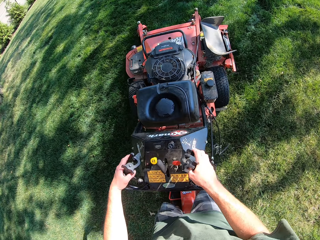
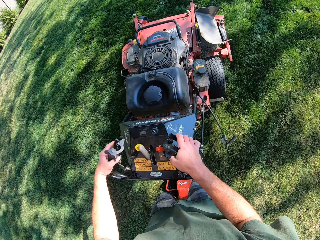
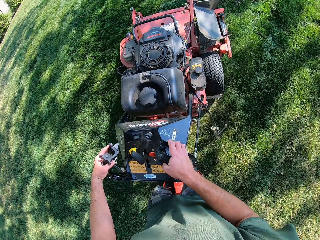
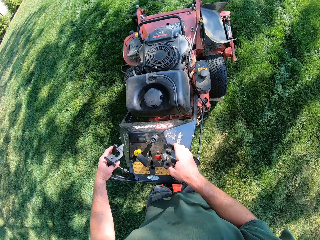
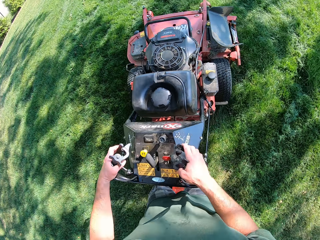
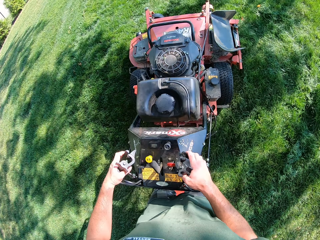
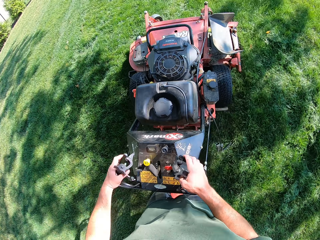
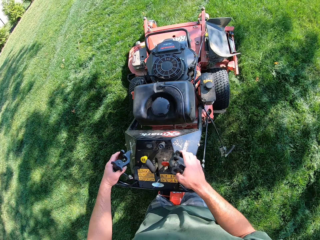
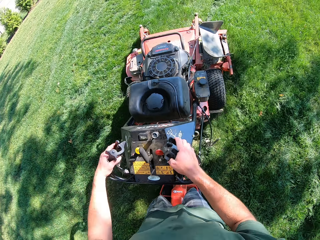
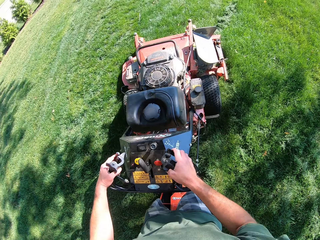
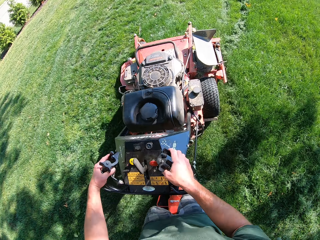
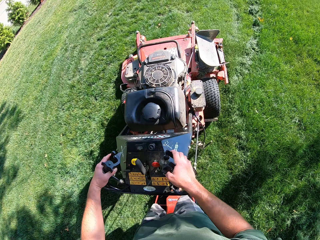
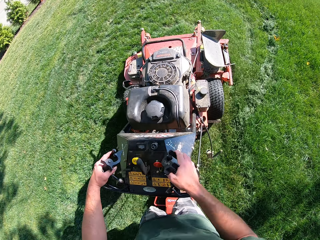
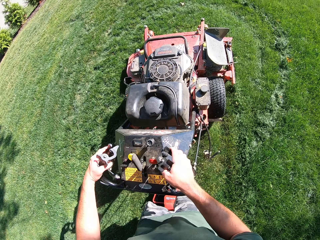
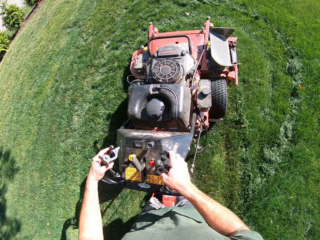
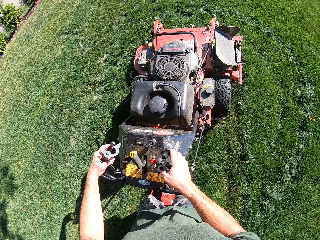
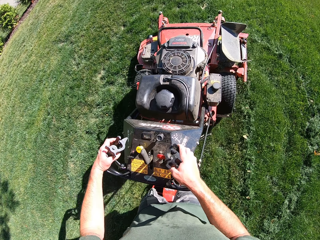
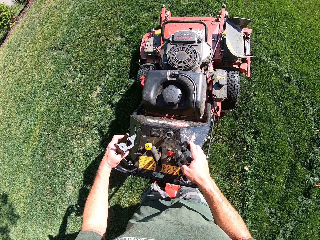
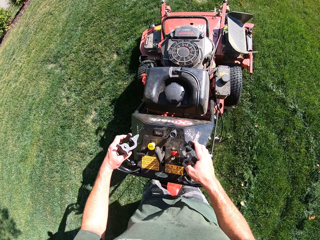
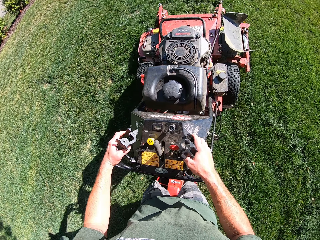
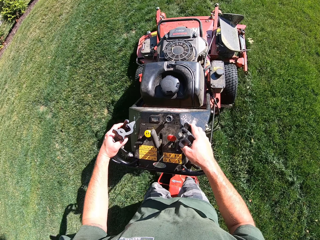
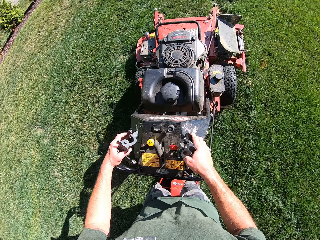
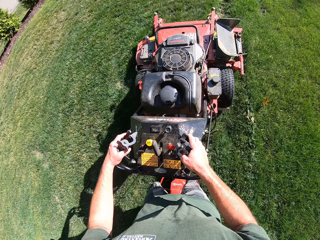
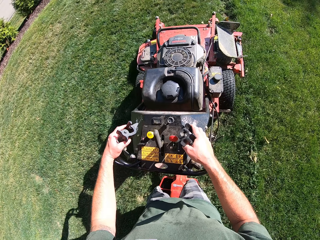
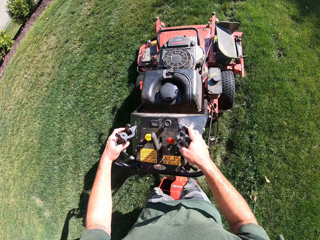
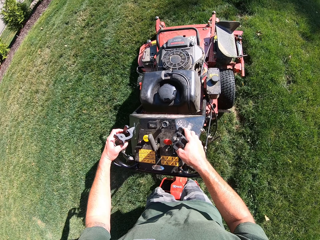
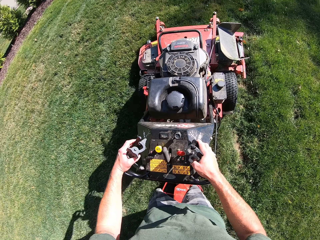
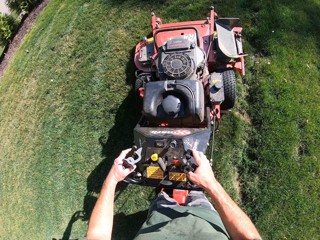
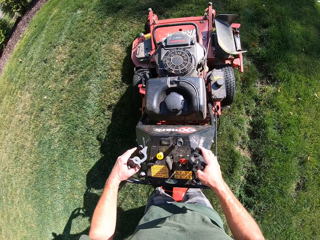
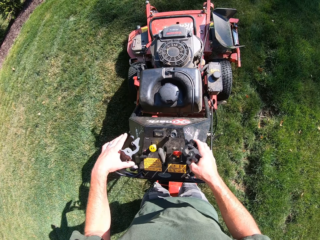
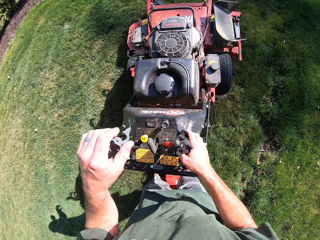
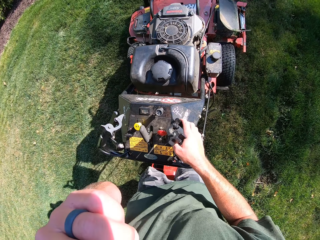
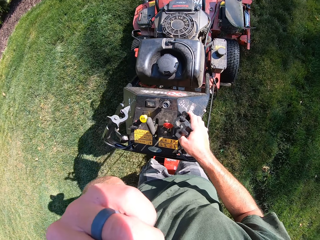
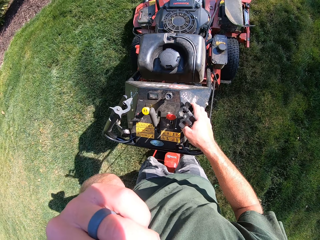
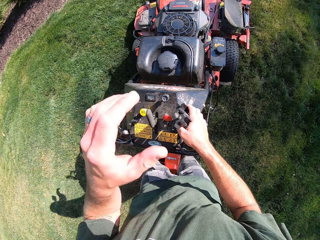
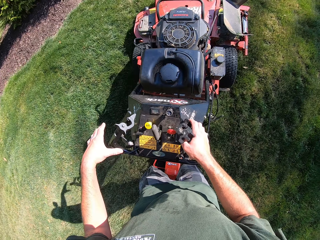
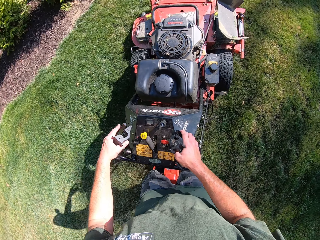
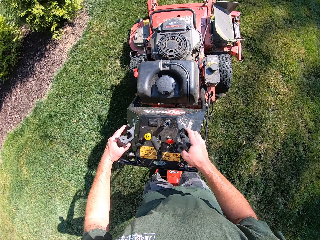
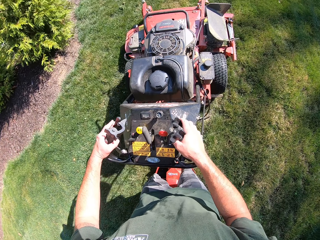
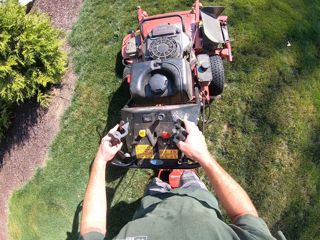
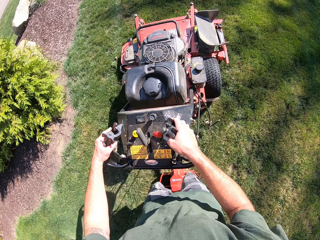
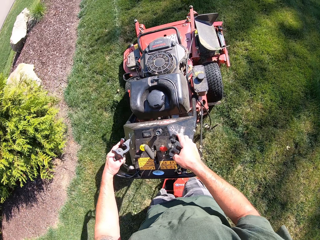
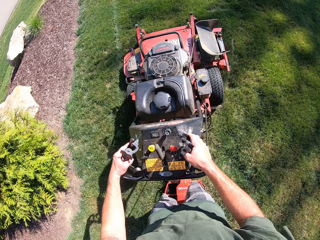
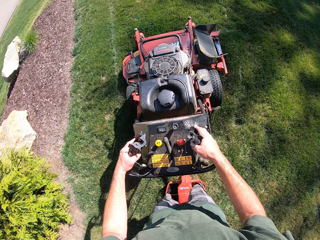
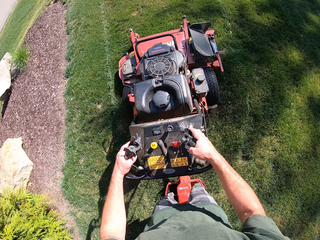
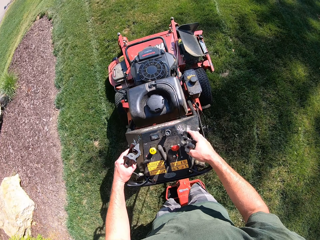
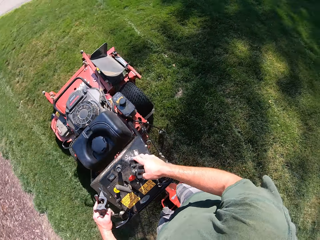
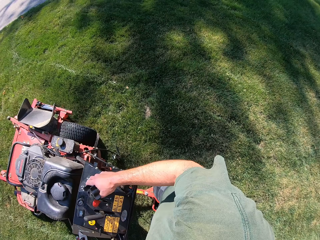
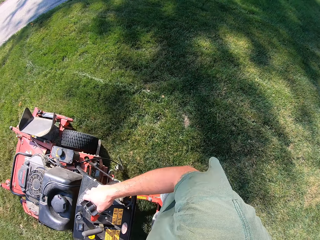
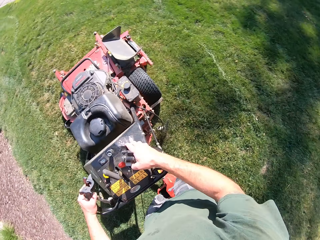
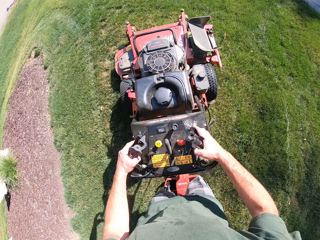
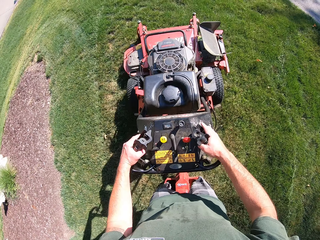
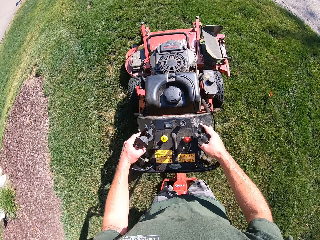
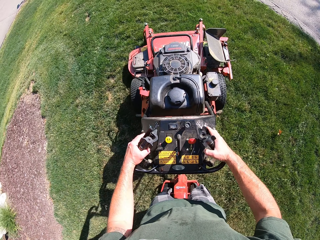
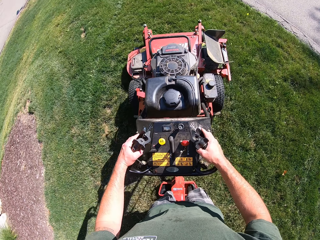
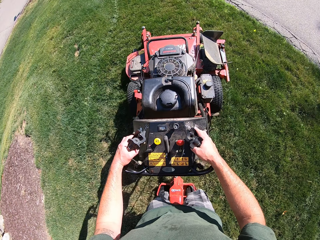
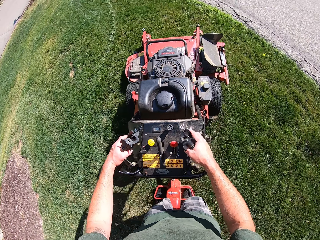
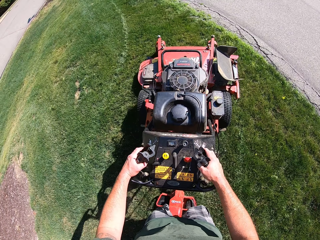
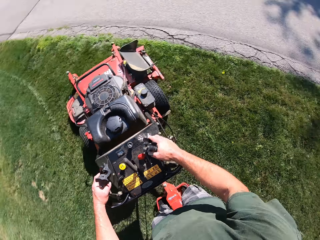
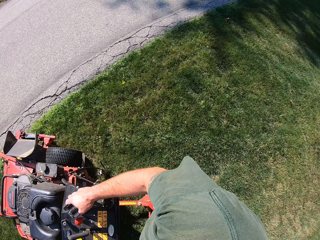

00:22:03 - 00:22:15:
The camera wearer cuts grass using the lawn mower. He raises his left hand towards his face. He cleans his nose with his left hand. He lowers his left hand on the lever of the lawn mower. He looks around.

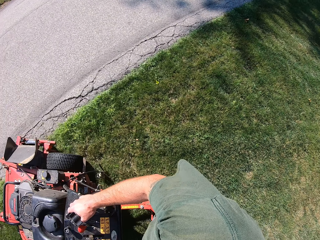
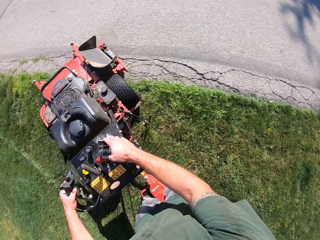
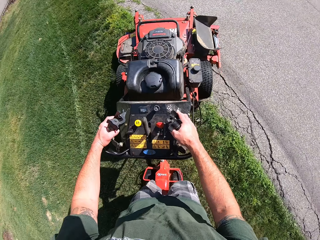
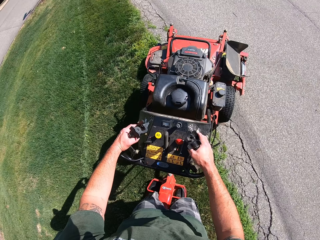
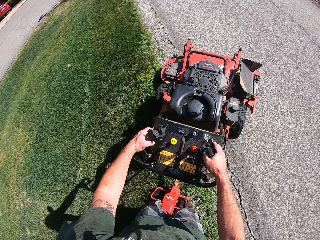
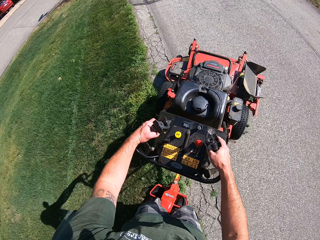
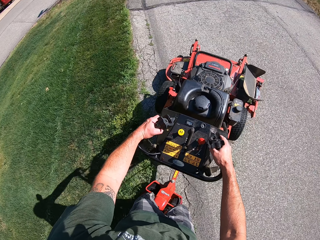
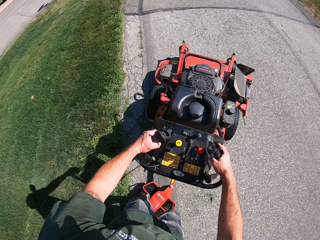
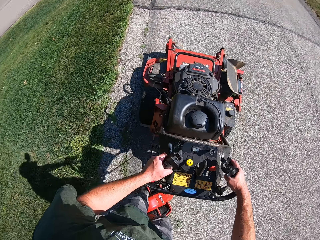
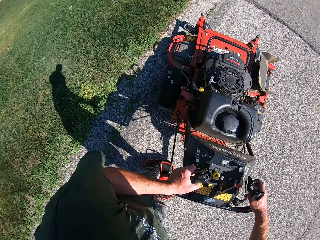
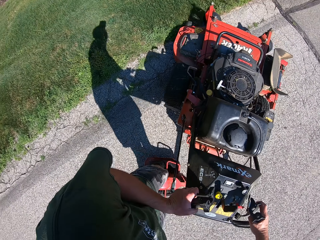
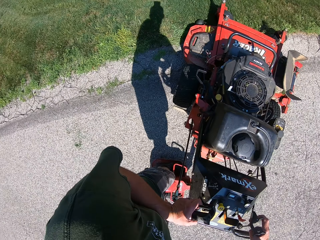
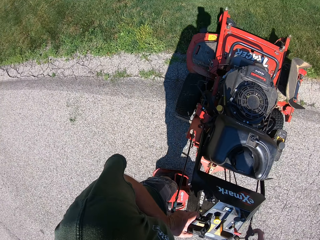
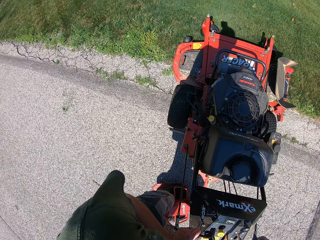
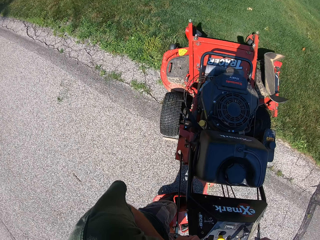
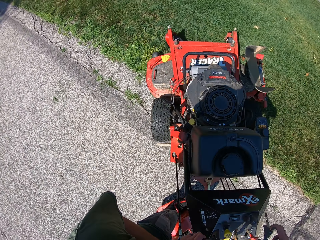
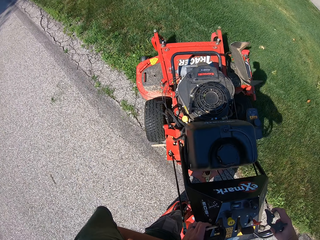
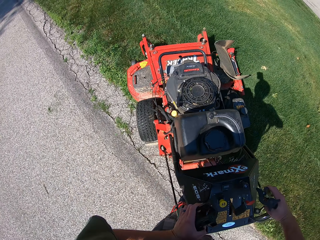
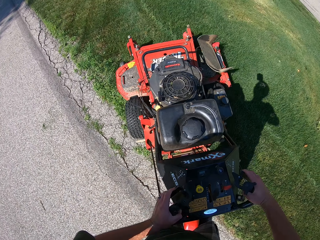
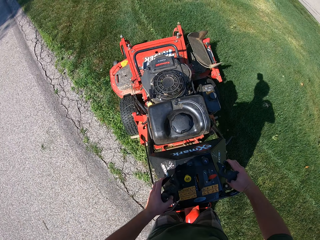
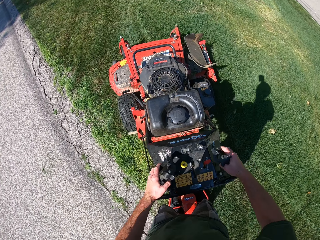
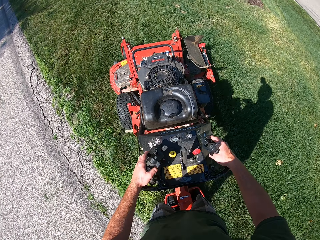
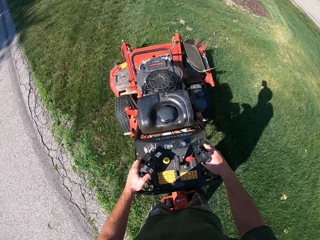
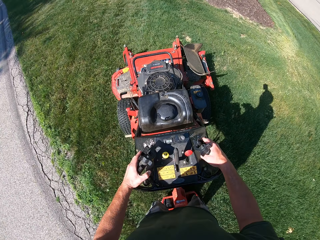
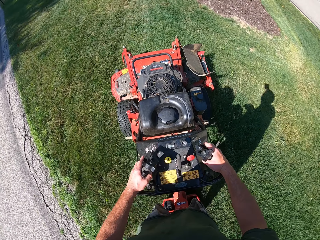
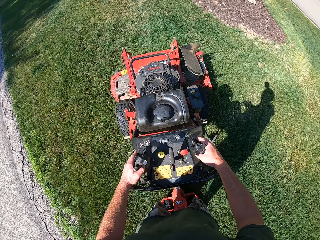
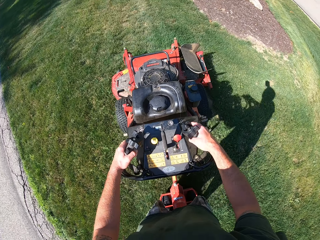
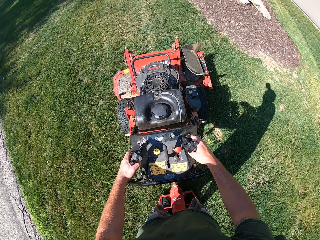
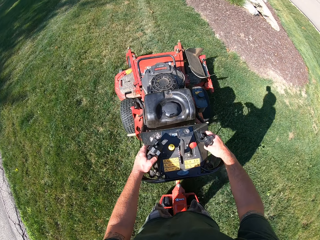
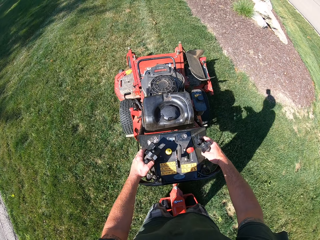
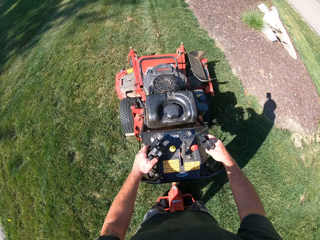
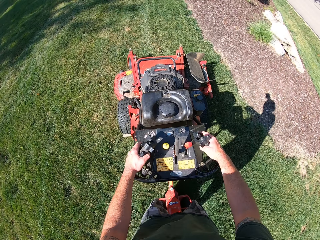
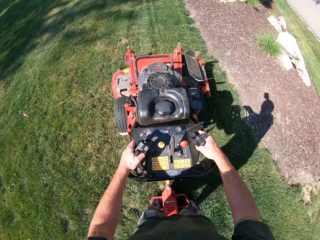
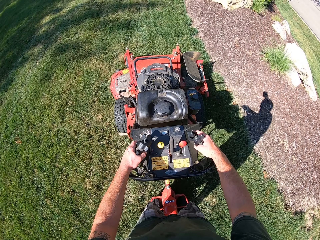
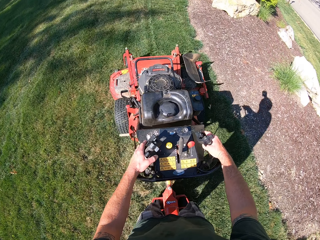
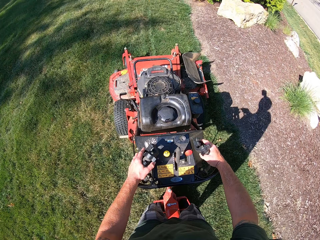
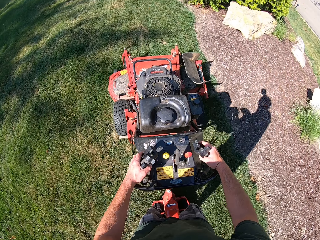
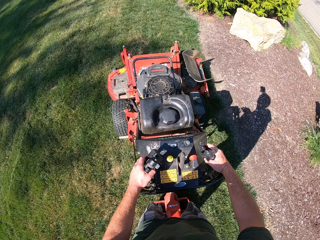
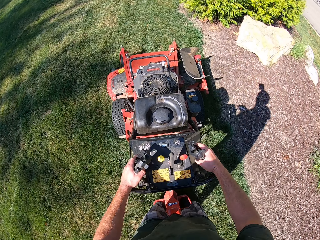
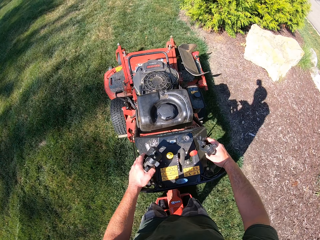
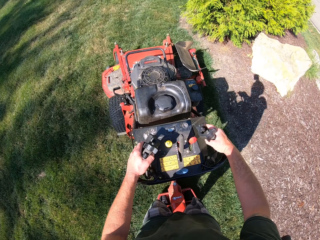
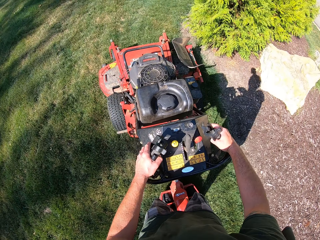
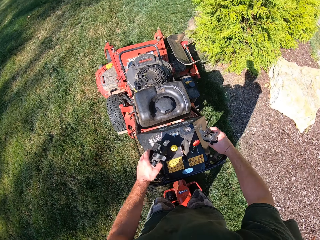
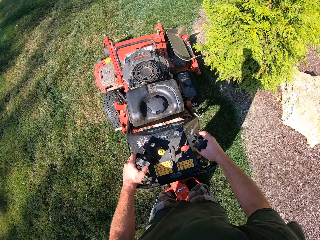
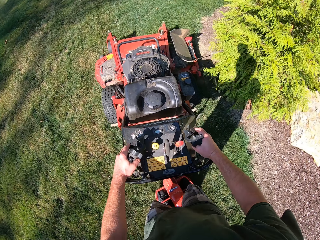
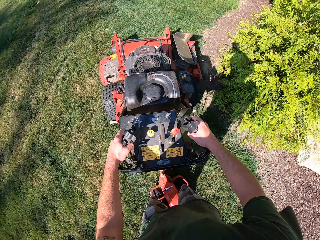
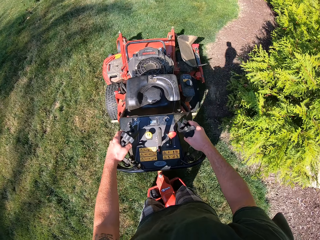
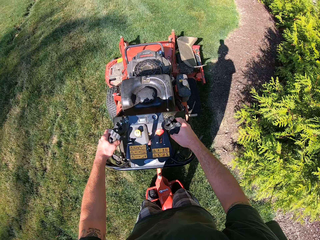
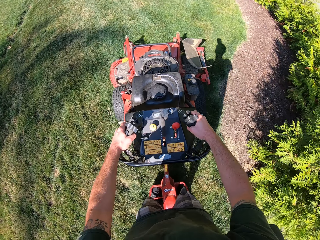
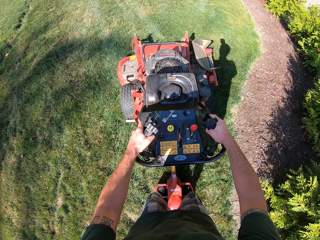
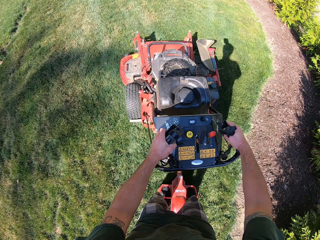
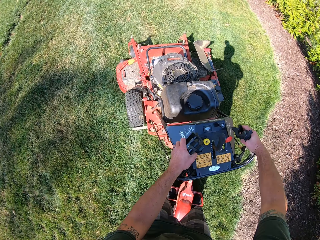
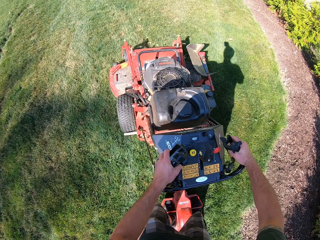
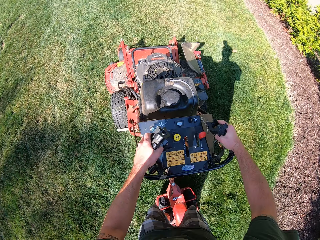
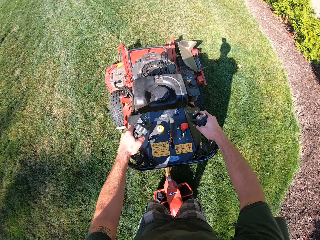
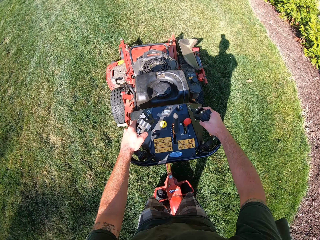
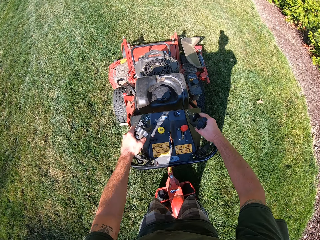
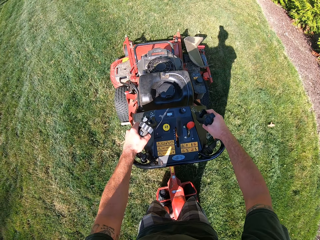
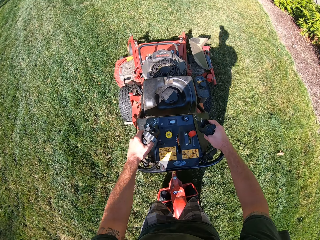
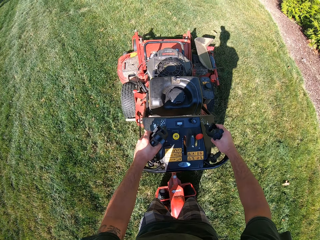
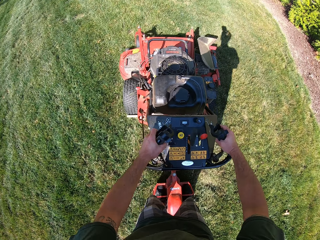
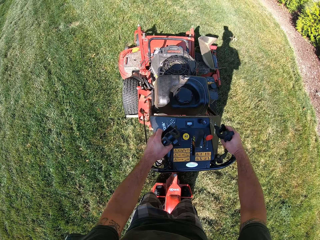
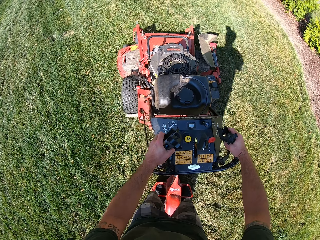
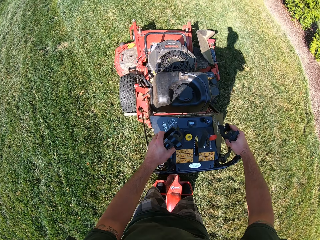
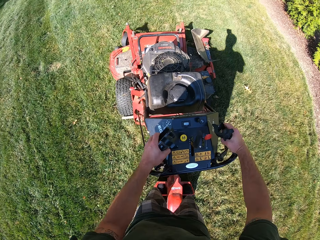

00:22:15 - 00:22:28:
The camera wearer moves to the tarred road with the lawn mower. They turn in an anticlockwise direction on the tarred road with the lawn mower. They move back to the lawn with the lawn mower. They cut grass using the lawn mower.
